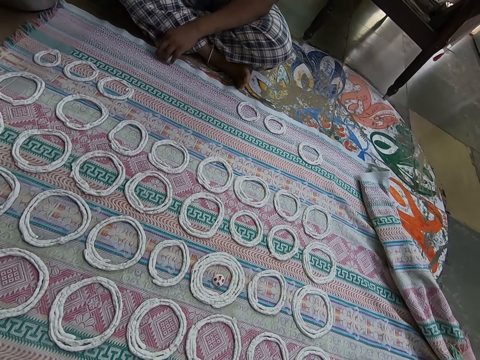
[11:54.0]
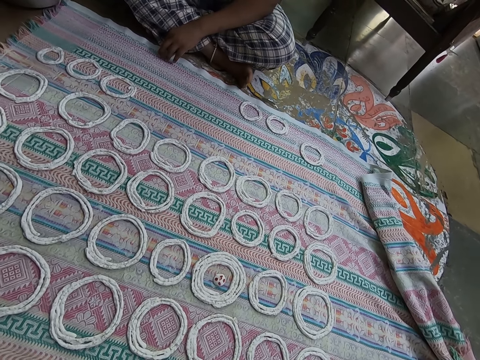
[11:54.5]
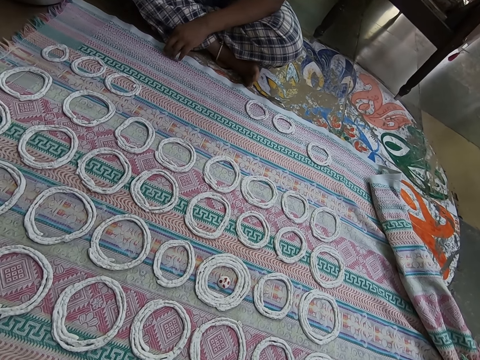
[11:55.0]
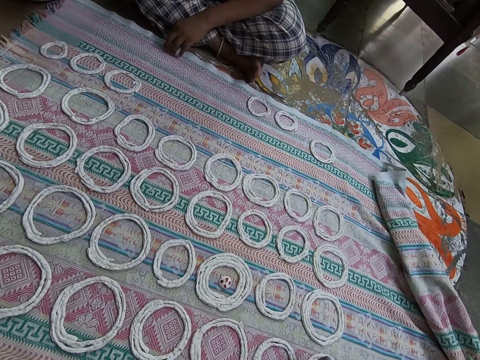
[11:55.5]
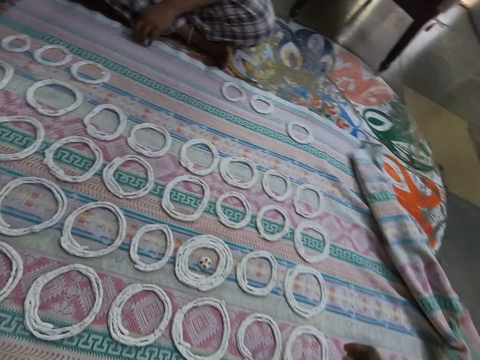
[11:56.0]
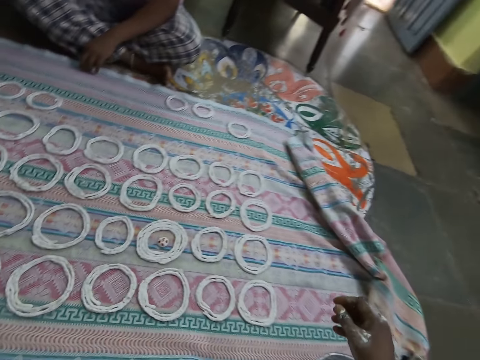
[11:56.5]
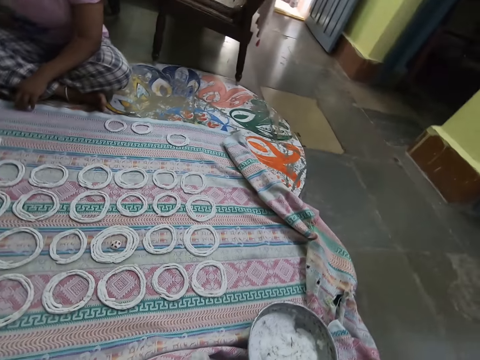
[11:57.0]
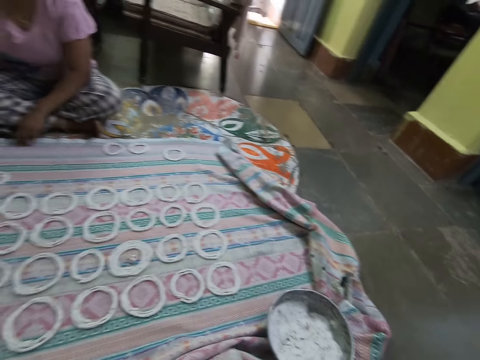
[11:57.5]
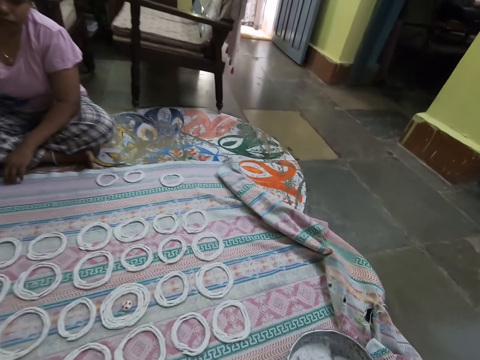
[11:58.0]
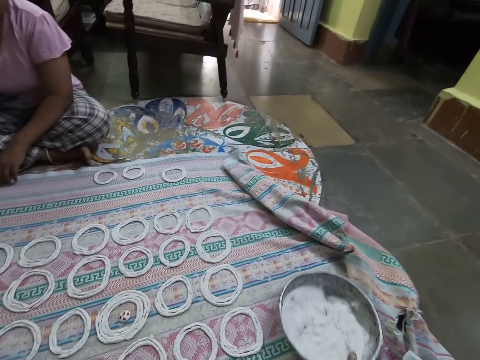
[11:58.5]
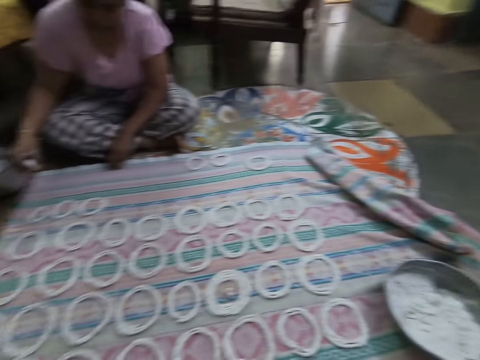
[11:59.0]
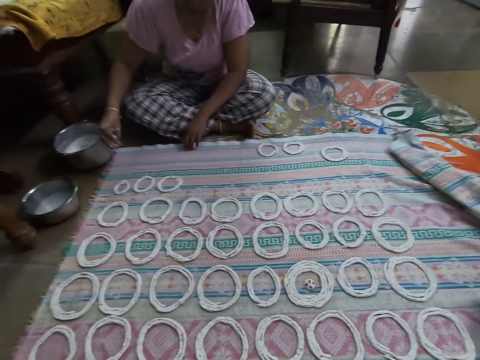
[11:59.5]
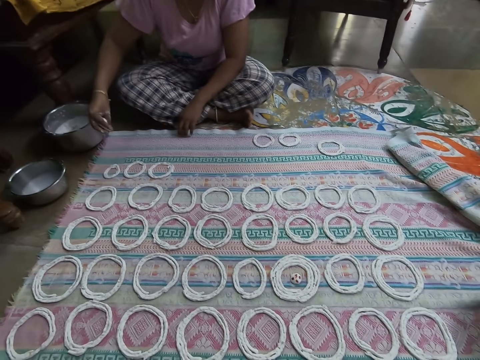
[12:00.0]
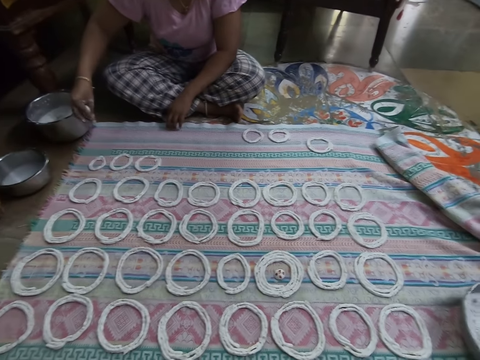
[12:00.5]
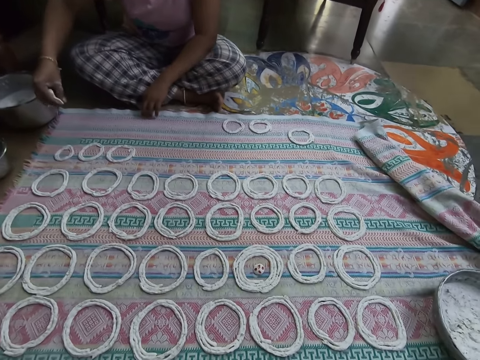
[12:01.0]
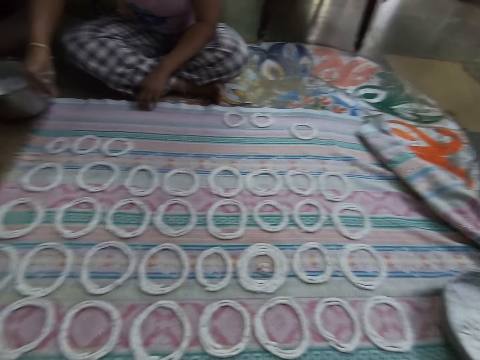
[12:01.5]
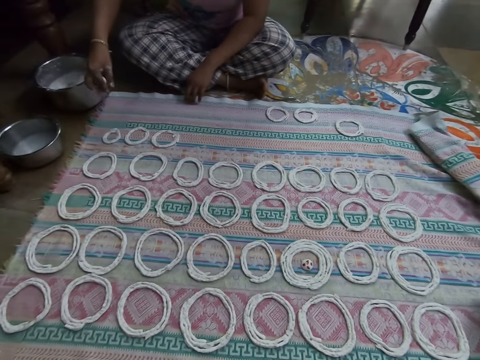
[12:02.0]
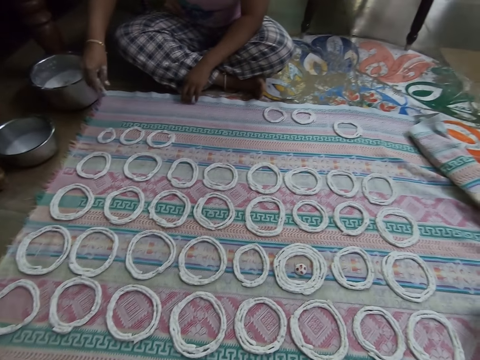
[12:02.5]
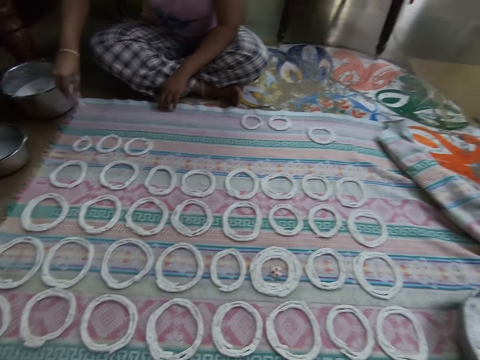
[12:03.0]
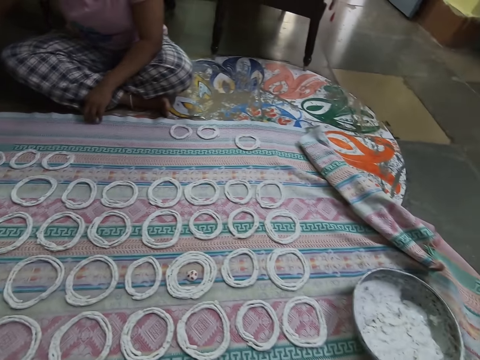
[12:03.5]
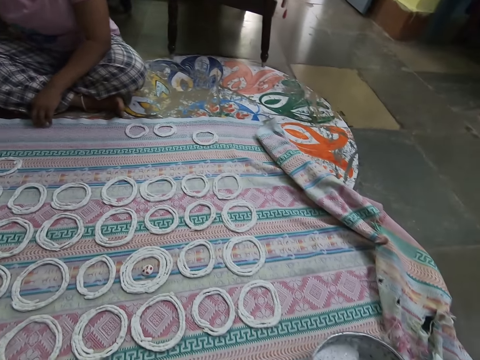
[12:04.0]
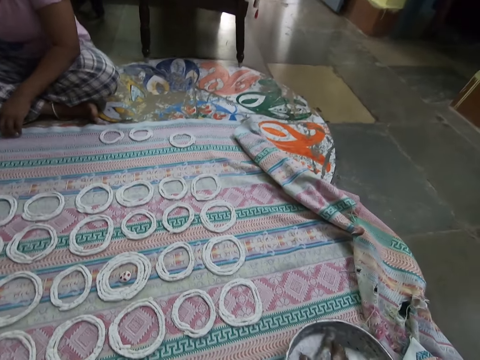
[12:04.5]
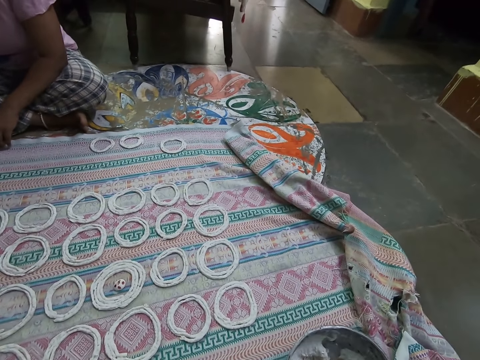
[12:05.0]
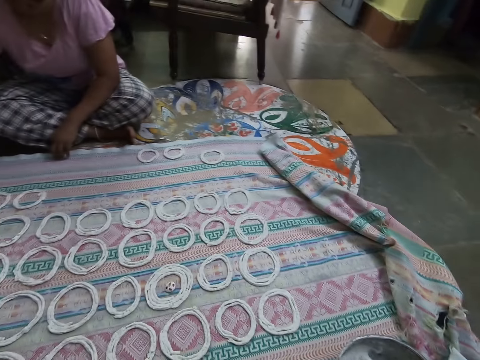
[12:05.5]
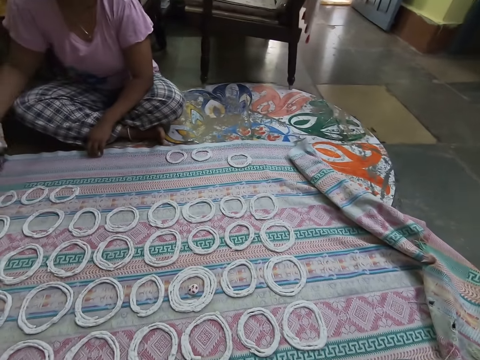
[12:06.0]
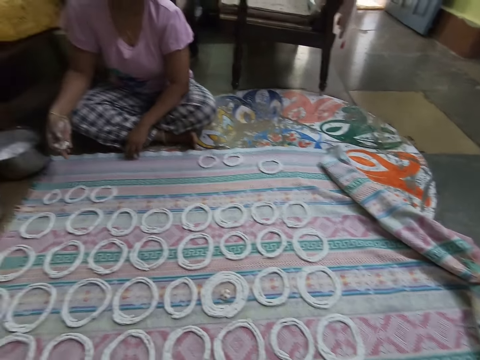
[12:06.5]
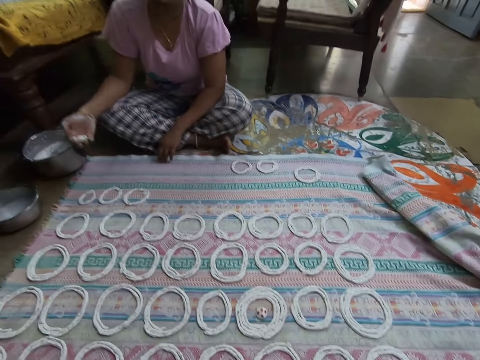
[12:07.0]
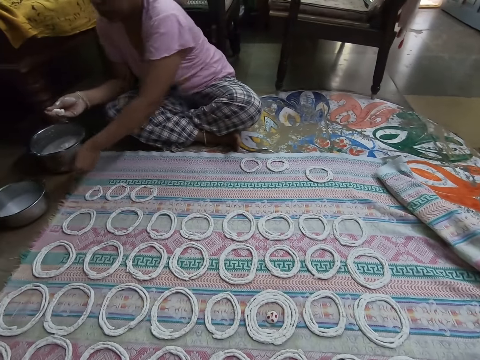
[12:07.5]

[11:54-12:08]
The camera wearer pulls back the right hand. She looks around. She moves the flour pan on the mat with her right hand. She looks at the doughs spread on the piece of cloth. A woman makes a jalebi roll on the mat on the floor with her right hand. The camera wearer moves the flour pan on the mat with her right hand. She cuts the dough, mixes the flour dough in the flour pan with her right hand and converses with the woman. The woman rolls the flour dough in her right hand.

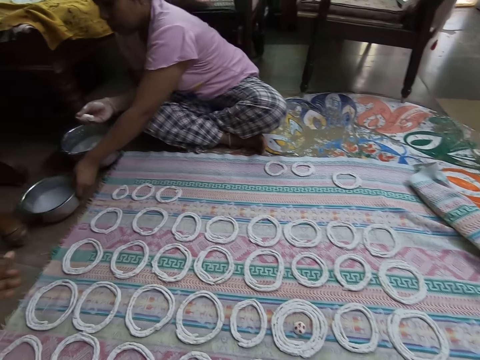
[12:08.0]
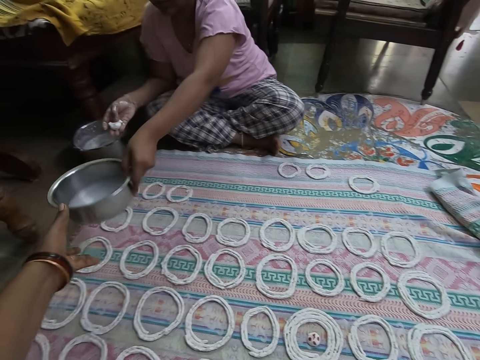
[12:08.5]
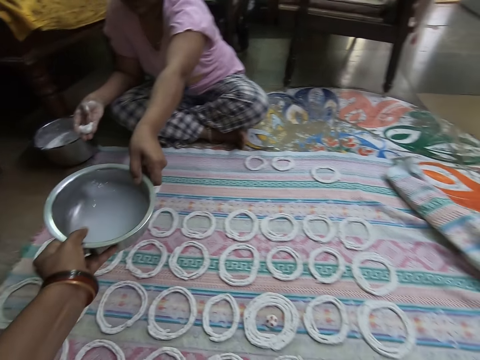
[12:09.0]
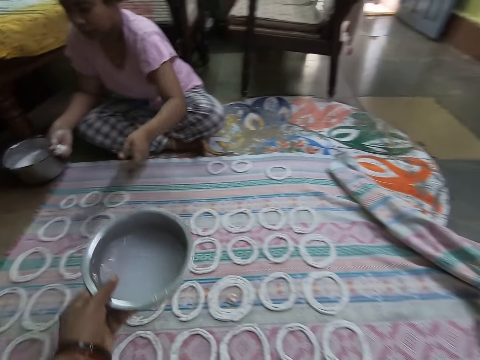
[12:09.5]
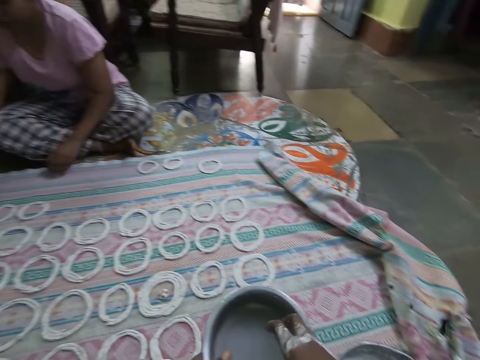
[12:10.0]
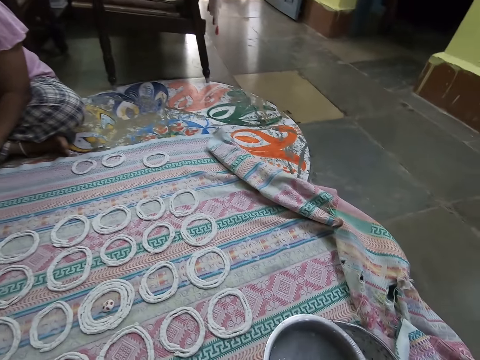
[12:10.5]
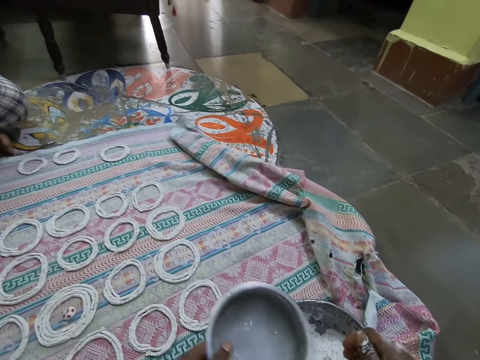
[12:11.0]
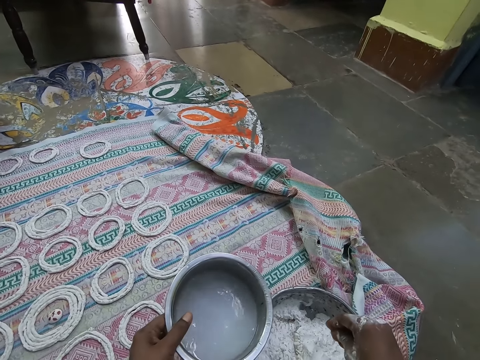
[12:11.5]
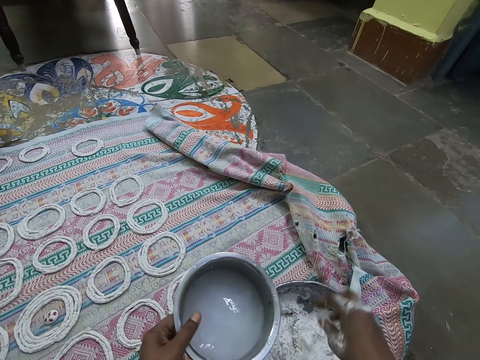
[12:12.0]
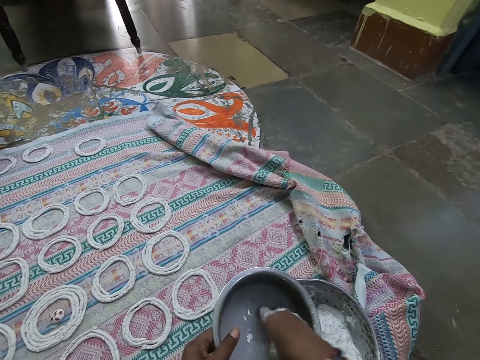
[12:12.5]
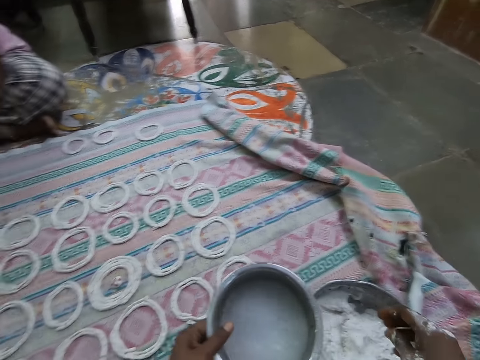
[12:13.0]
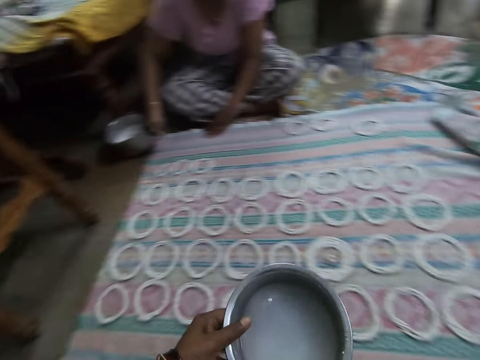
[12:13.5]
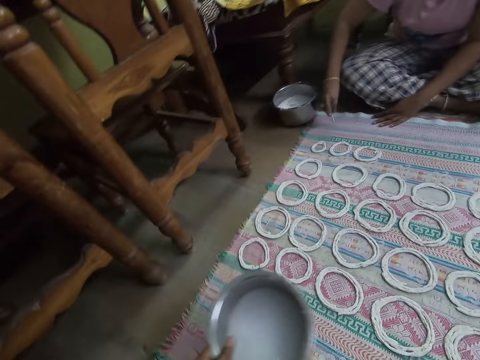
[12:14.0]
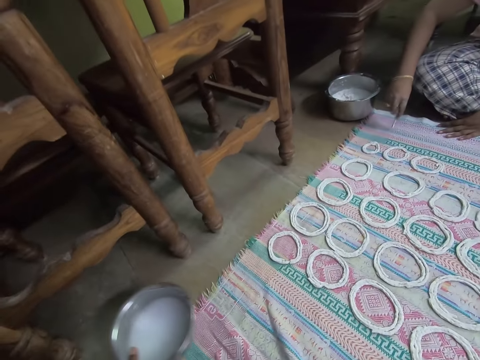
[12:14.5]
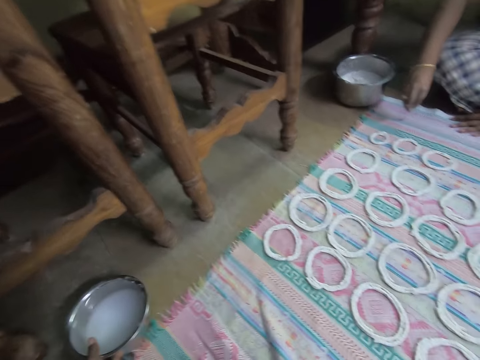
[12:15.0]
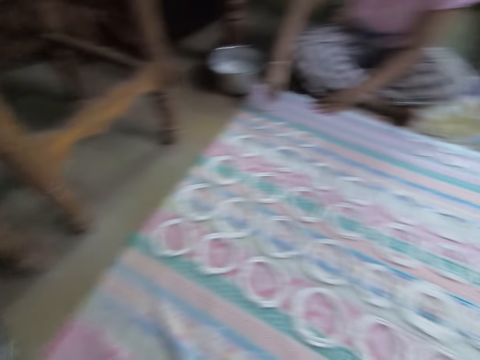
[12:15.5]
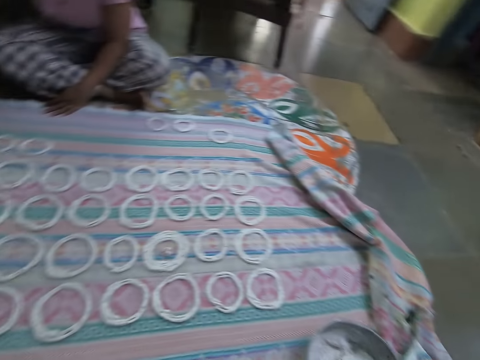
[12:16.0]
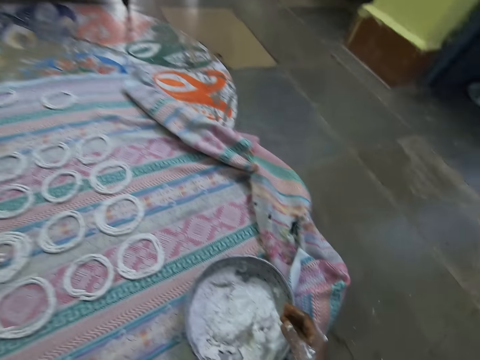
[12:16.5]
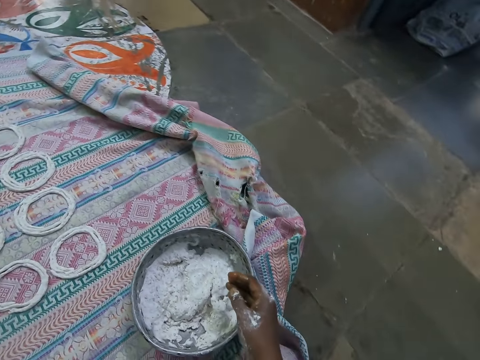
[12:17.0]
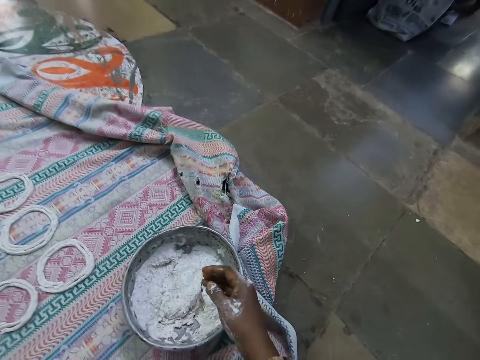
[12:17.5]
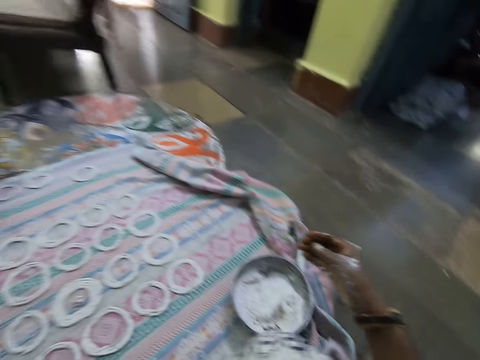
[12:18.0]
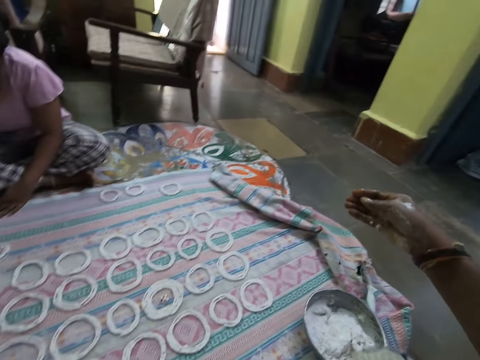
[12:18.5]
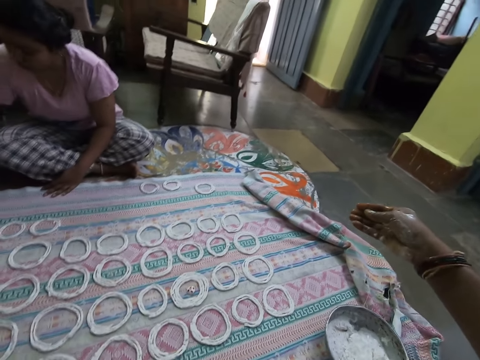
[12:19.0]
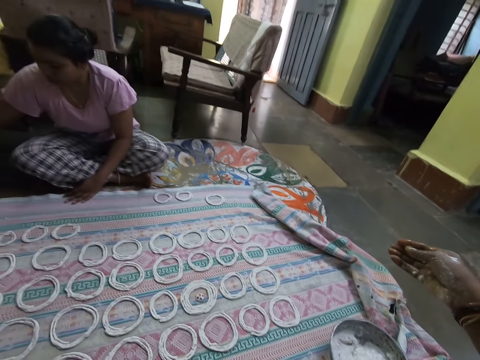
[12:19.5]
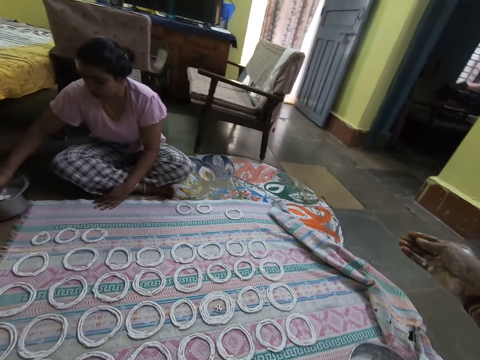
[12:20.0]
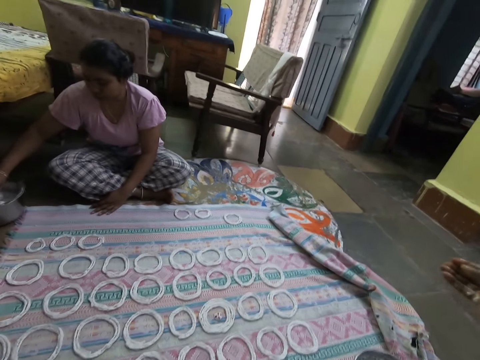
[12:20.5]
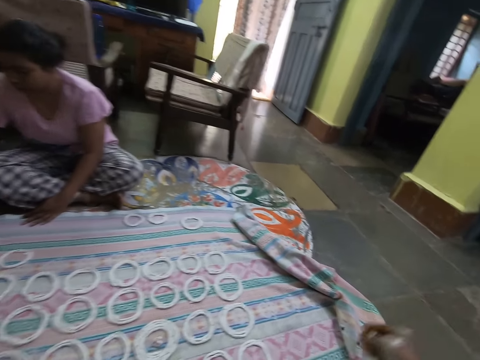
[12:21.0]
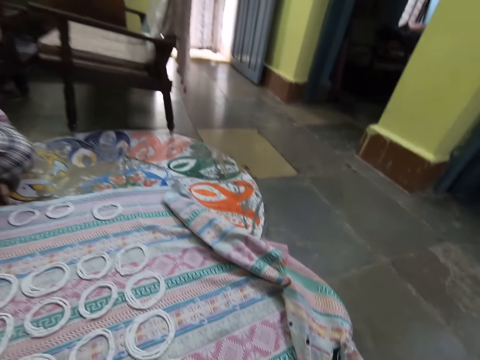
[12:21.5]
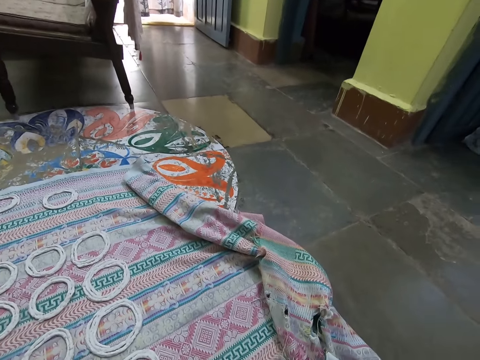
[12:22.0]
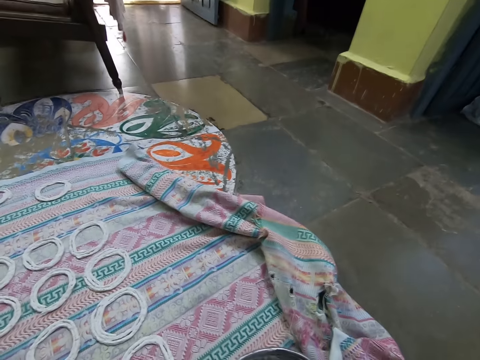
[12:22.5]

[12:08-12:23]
The woman picks the bowl of water or cooking pan from the floor with her left hand. The camera wearer lifts the left hand. The woman passes the bowl of water in her left hand to the camera wearer. The camera wearer collects the bowl of water from the woman with her left hand. She moves the cooking pan. She dips her right hand into the bowl of water in her left hand. She sprinkles the water in her right hand into the flour pan on the mat on the floor. She lifts the cooking pan. She dips her right hand into the bowl of water in her left hand. She sprinkles the water in her right hand into the flour pan on the mat on the floor. She moves the cooking pan. She drops the bowl of water in her right hand on the floor. The woman makes a jalebi roll on the mat on the floor with the flour dough in her right hand. The camera wearer looks around. She looks at the bowl. She lifts the right hand. She looks around. The woman mixes the flour dough in the flour bowl with her right hand. The camera wearer moves the right hand and mixes the dough on the bowl.
